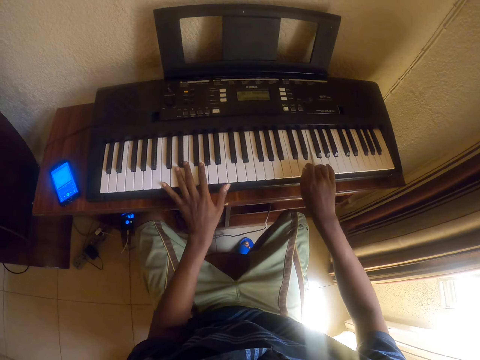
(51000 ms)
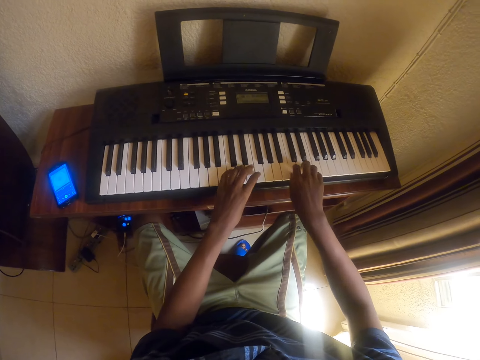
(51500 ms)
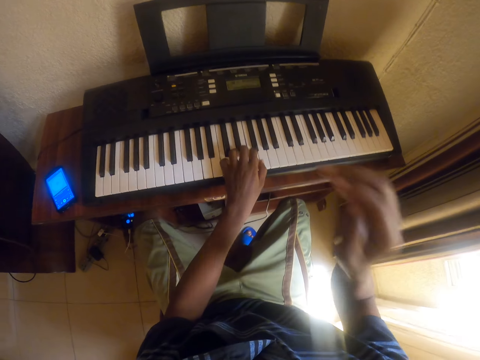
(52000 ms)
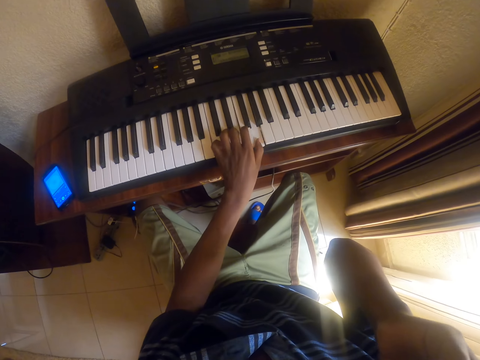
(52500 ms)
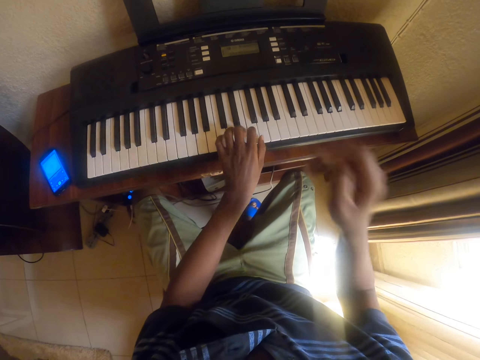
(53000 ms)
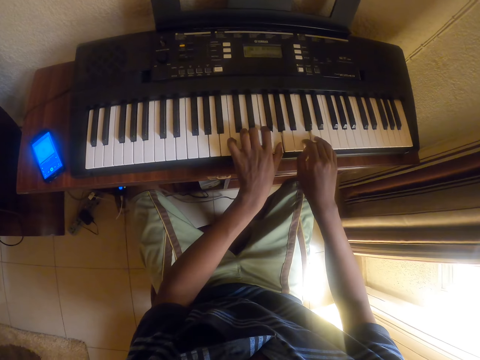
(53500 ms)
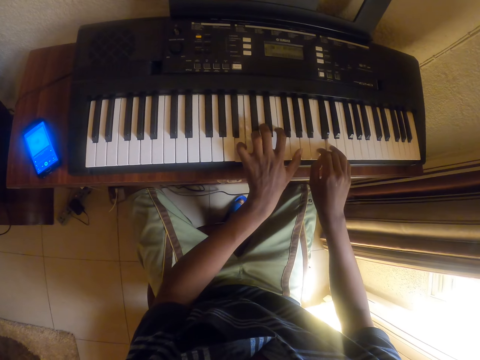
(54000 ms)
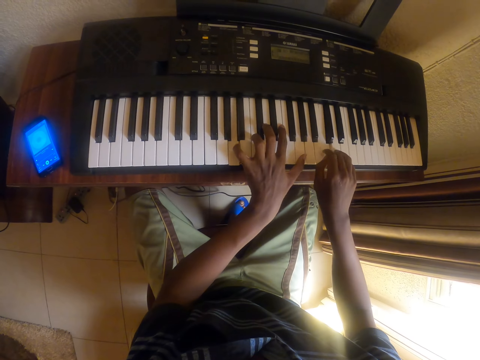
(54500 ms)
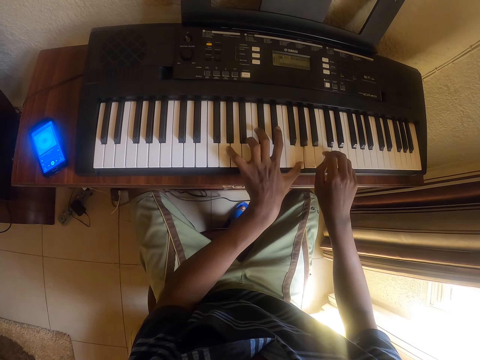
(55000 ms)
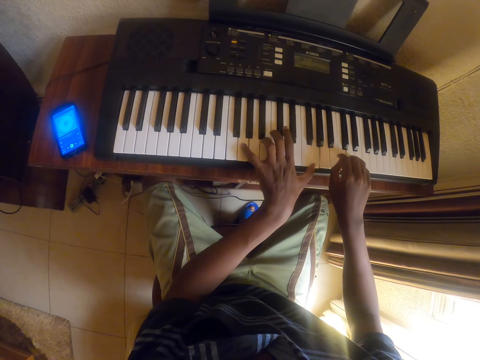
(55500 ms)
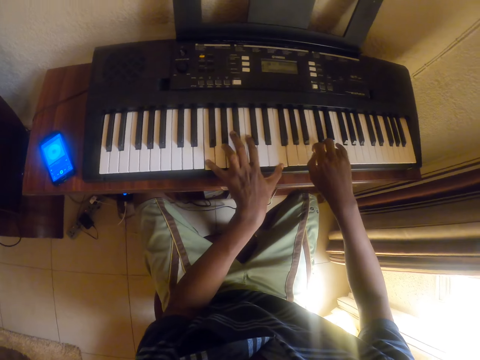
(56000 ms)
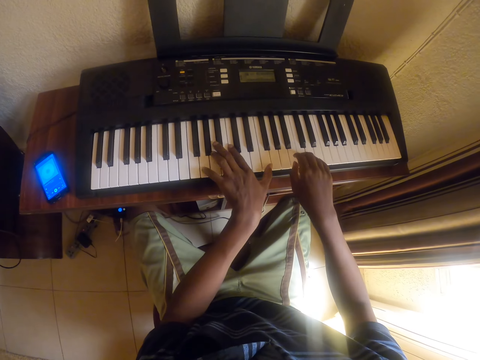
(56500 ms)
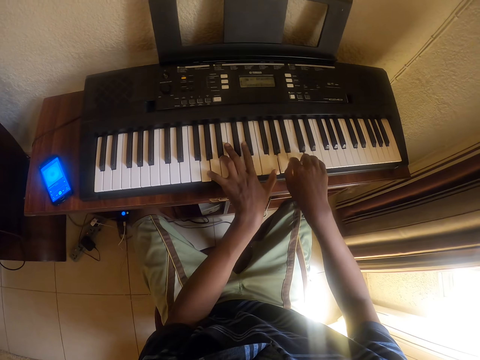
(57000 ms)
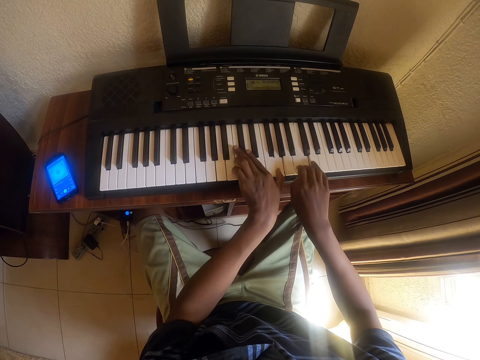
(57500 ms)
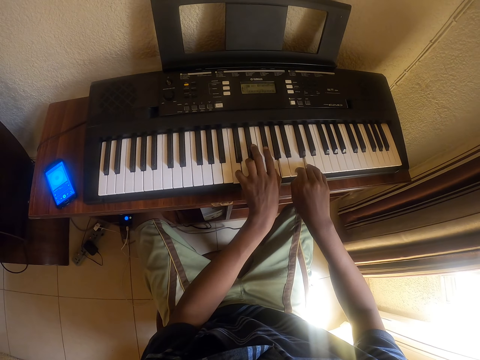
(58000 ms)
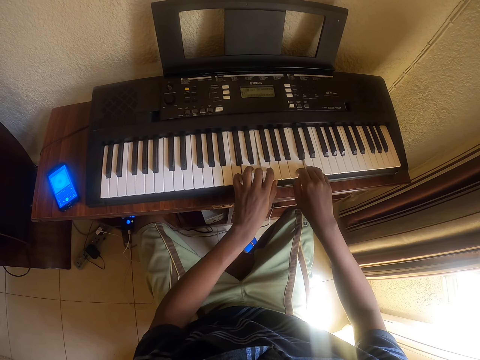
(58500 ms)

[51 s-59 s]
The camera wearer scrubs his face. He plays the piano.

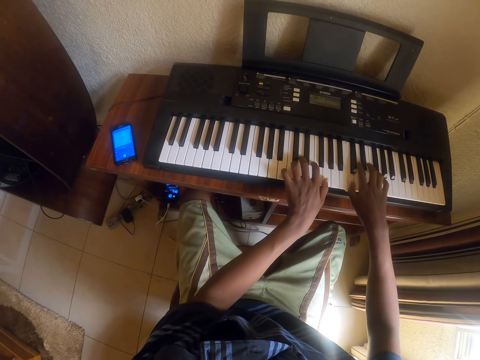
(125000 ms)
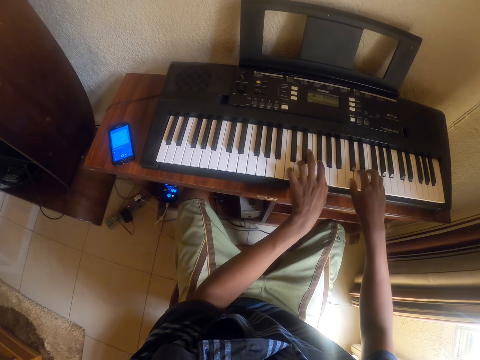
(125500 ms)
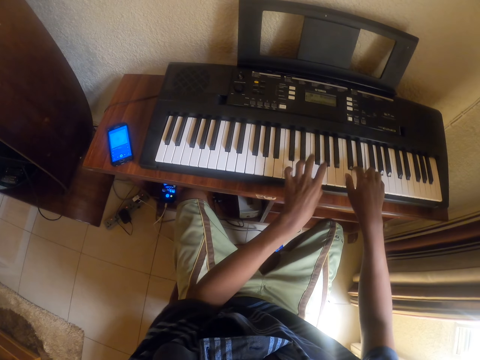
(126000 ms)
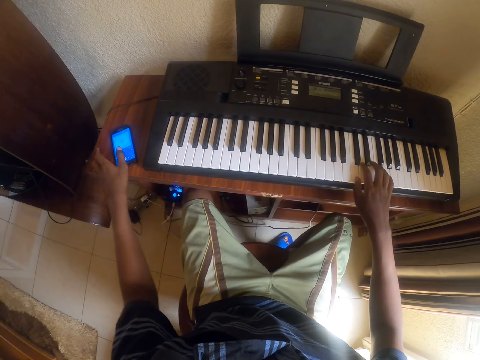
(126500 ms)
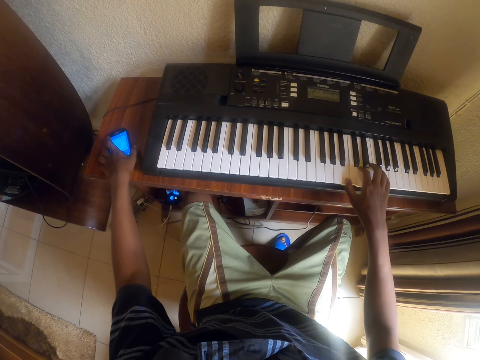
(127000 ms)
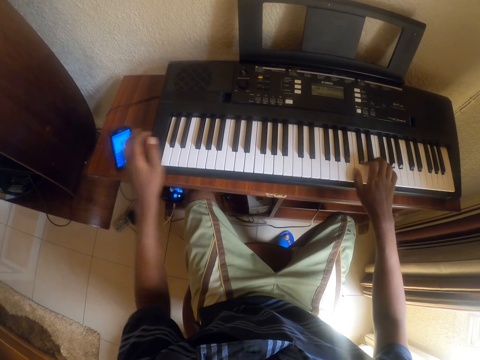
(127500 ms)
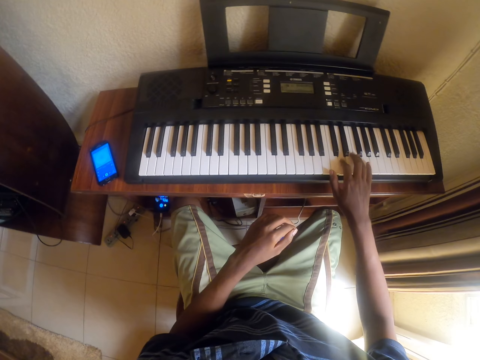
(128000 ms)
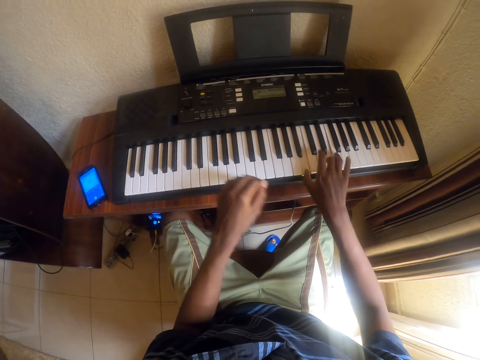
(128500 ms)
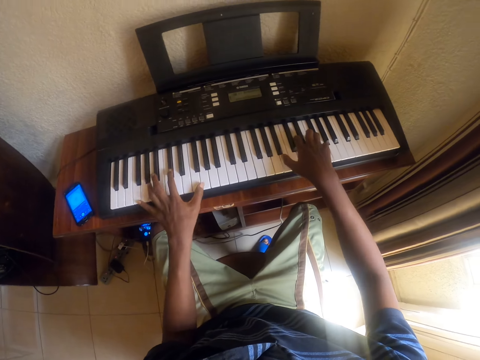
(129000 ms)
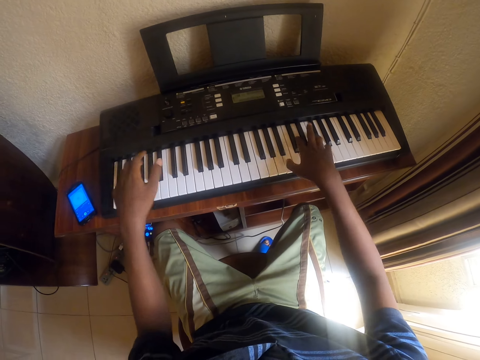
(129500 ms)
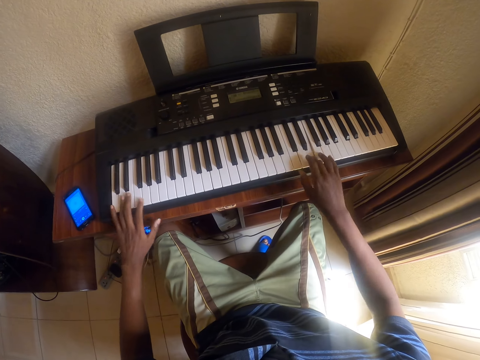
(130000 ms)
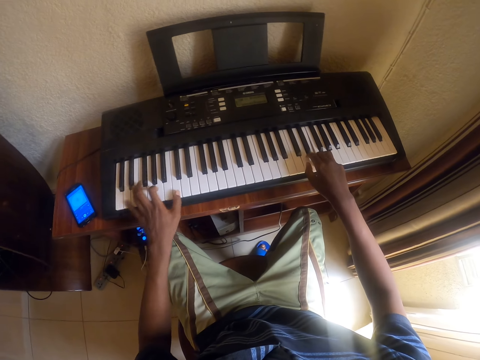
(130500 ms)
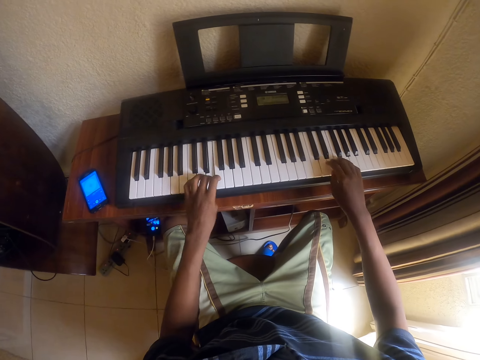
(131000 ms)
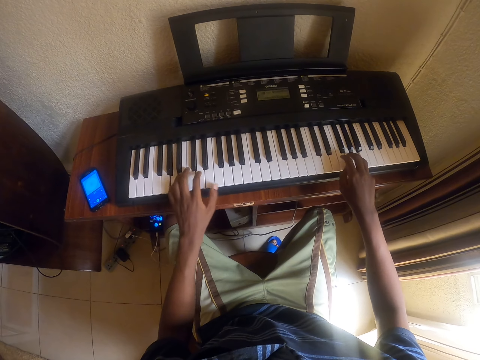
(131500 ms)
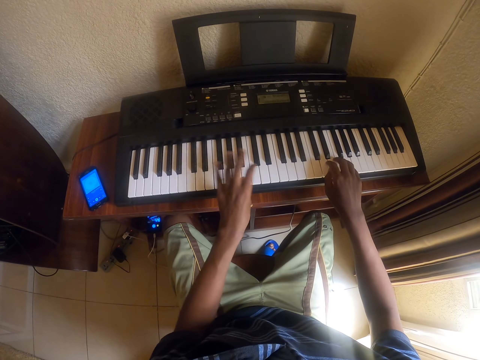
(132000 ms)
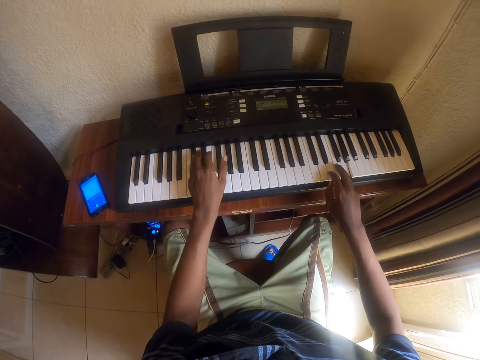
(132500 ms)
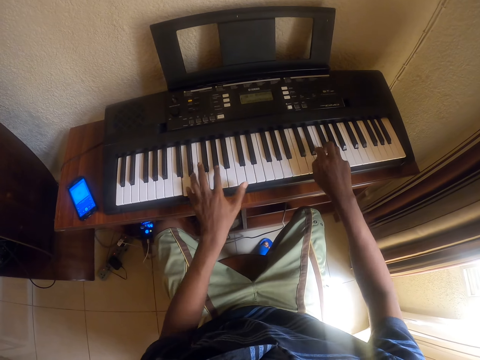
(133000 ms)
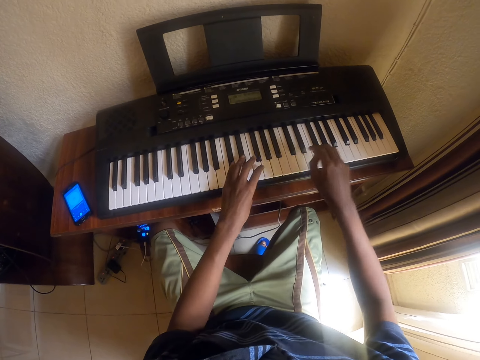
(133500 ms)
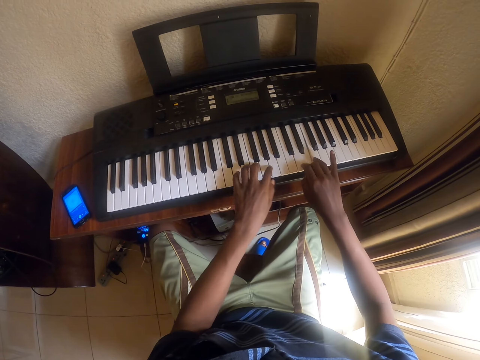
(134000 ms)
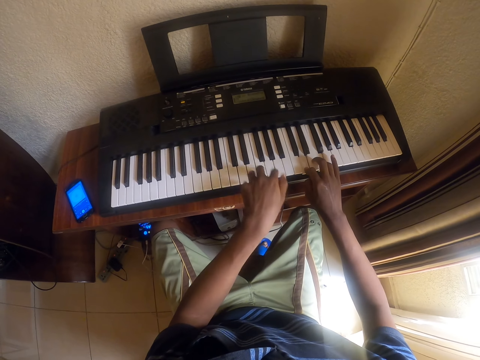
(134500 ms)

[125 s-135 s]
The camera wearer operates a phone and taps the phone. They play a piano.

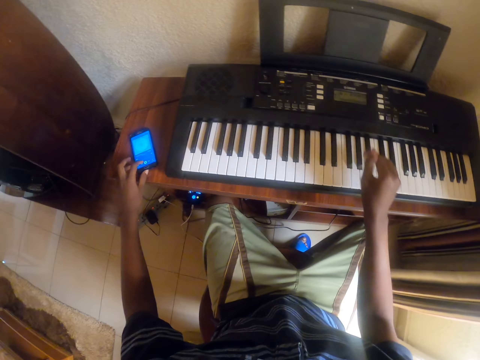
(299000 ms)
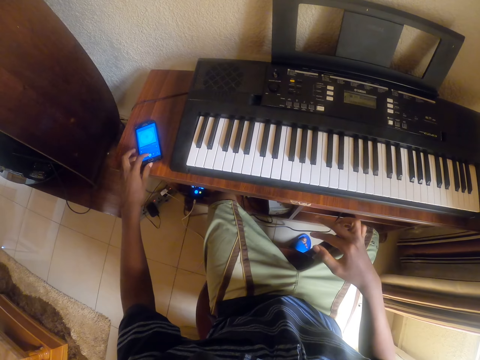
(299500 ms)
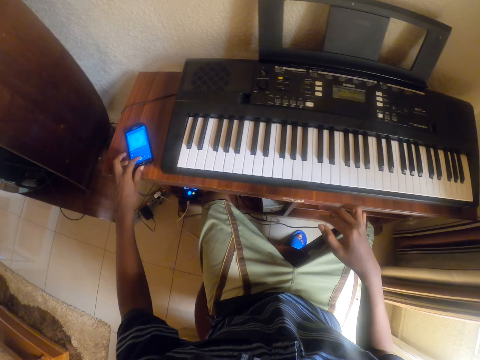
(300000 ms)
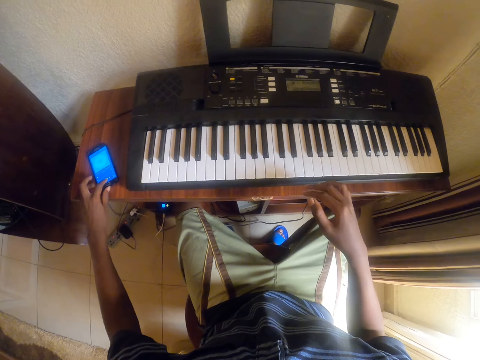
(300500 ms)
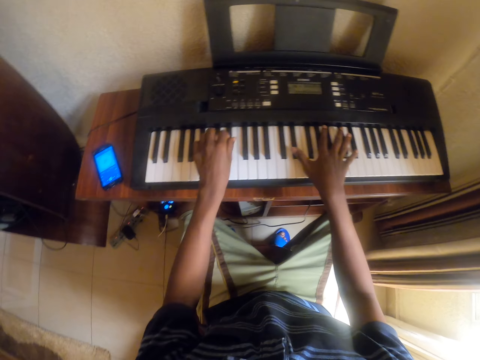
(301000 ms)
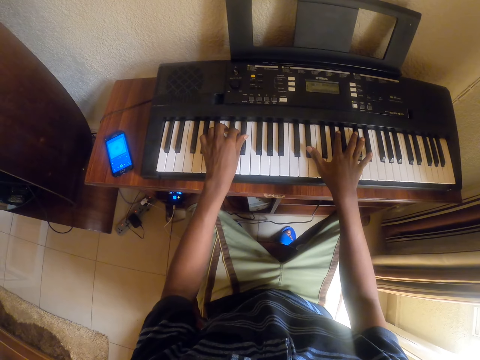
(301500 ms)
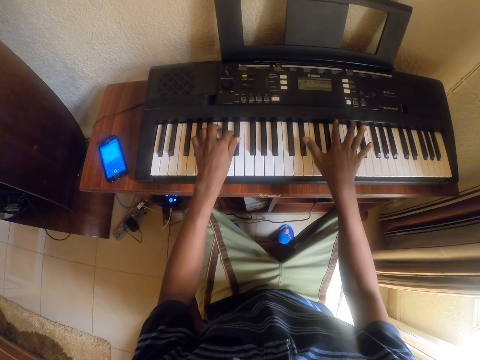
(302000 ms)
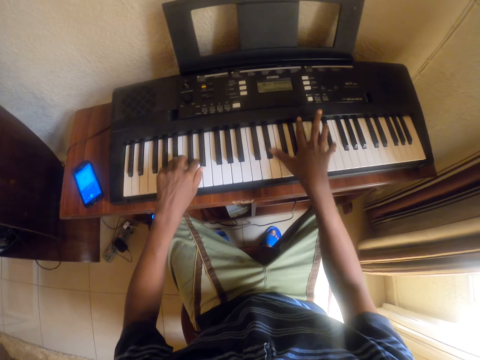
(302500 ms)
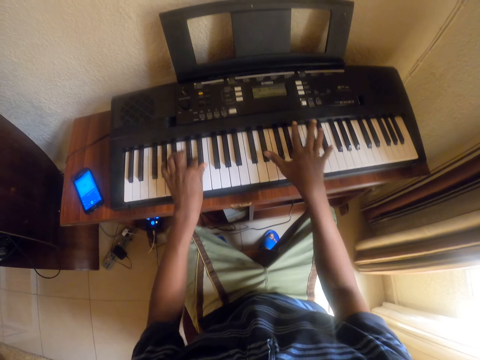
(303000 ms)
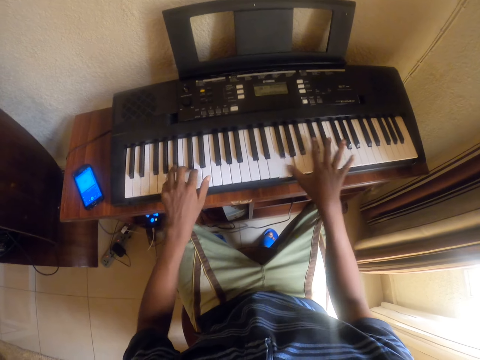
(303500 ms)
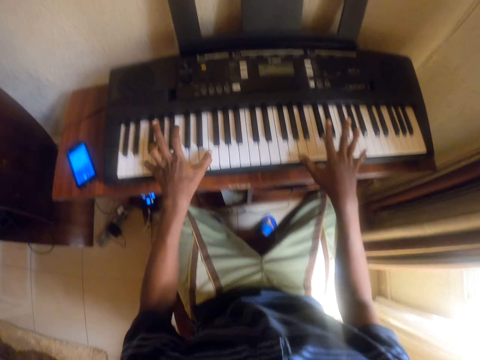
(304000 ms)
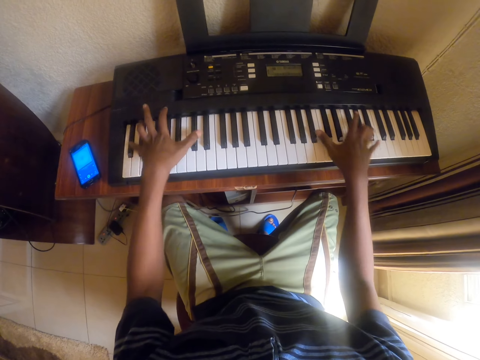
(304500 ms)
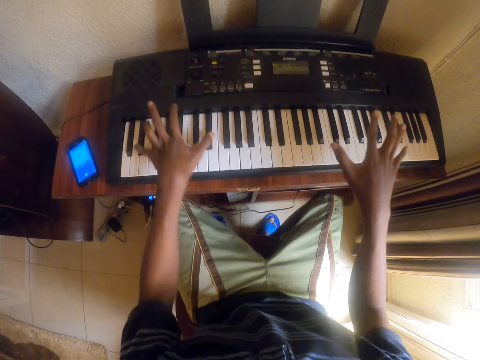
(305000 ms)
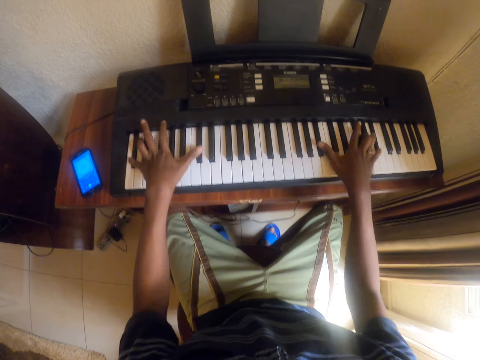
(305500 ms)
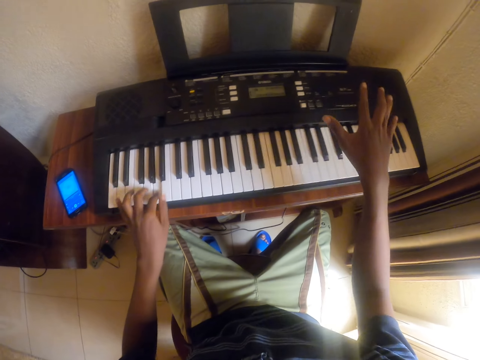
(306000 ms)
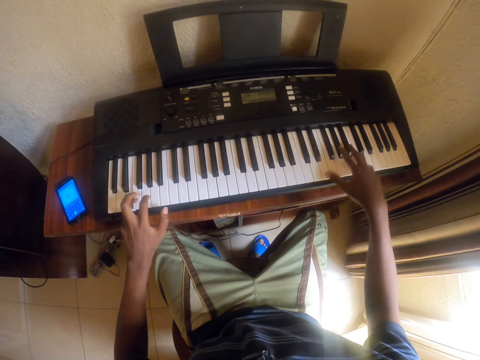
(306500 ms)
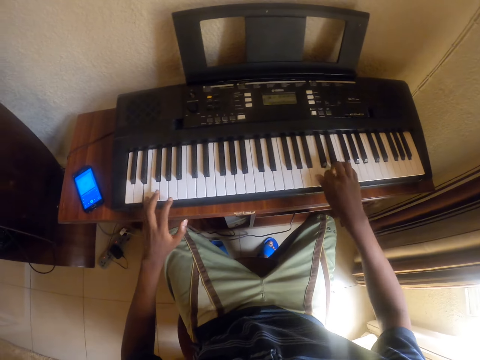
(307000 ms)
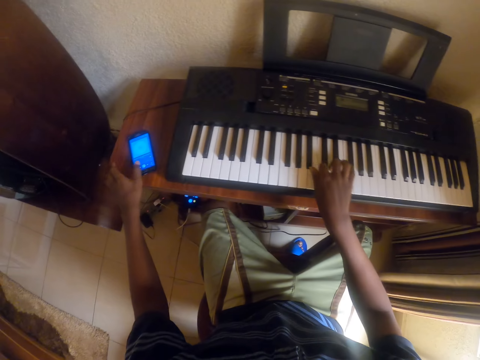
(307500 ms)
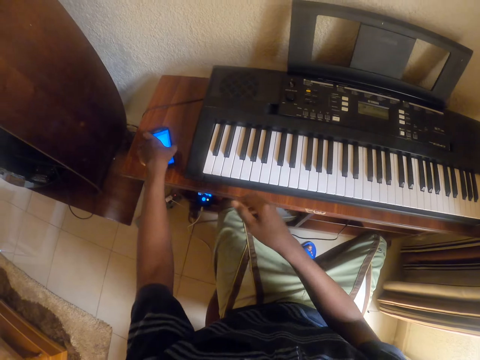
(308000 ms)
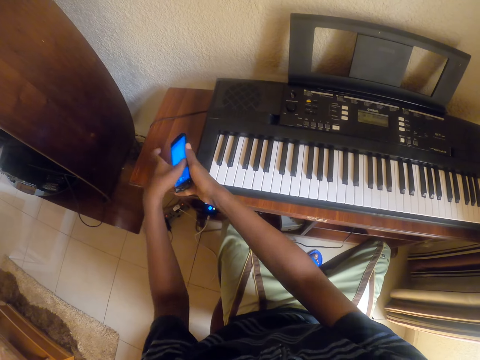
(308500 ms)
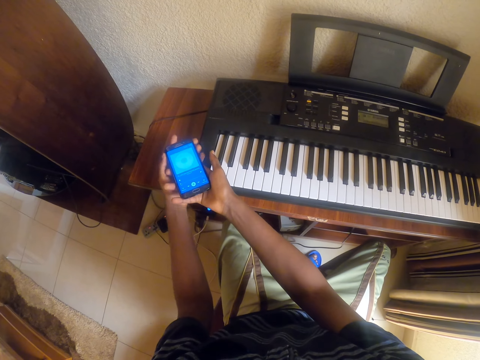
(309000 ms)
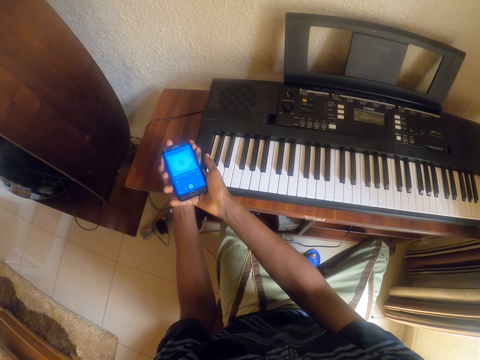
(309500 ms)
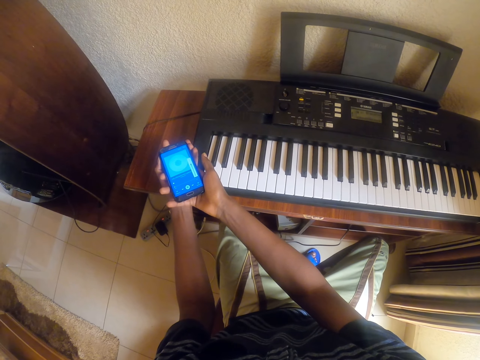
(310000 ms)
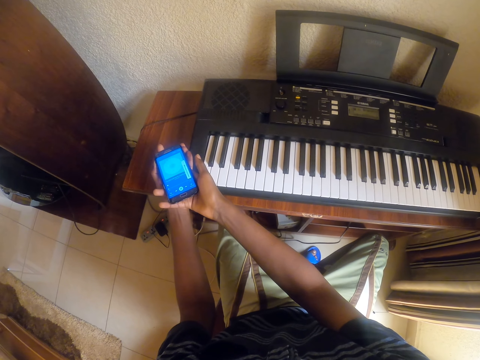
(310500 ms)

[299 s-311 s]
The camera wearer scrolls a phone. They play the piano keyboard. They take the cellphone, shift the cellphone to the right hand and operate the cellphone. They adjust the phone volume.
